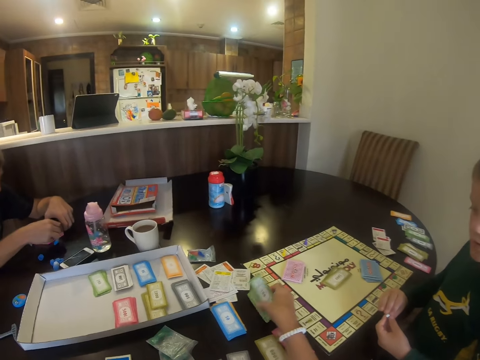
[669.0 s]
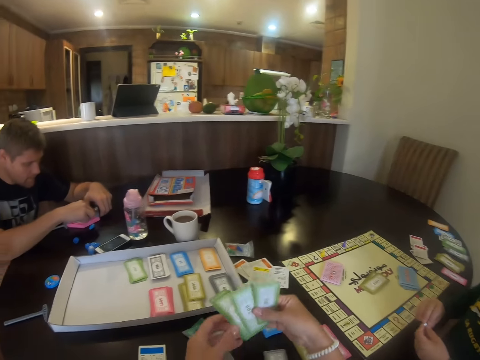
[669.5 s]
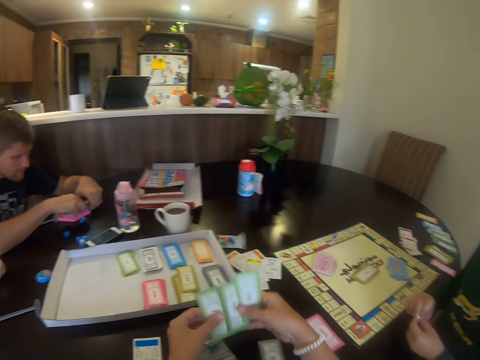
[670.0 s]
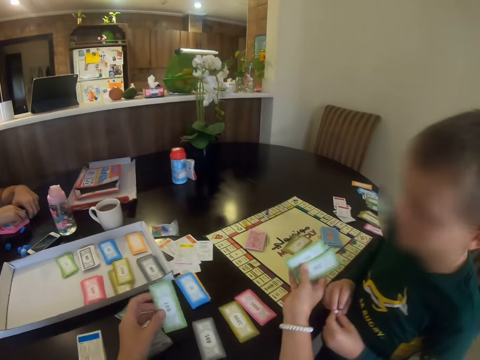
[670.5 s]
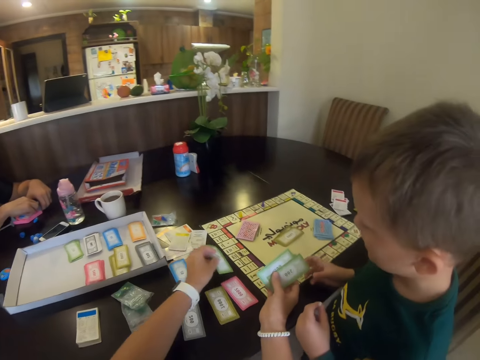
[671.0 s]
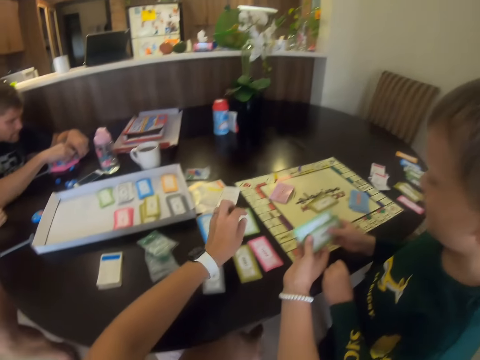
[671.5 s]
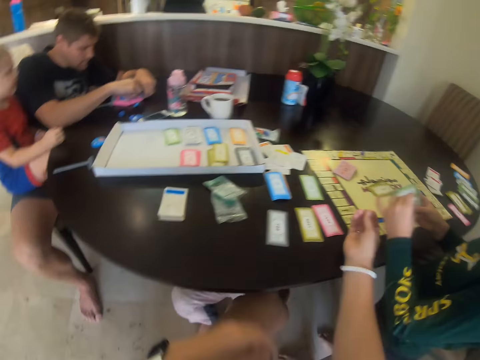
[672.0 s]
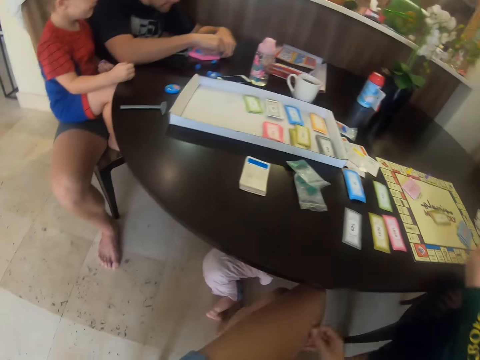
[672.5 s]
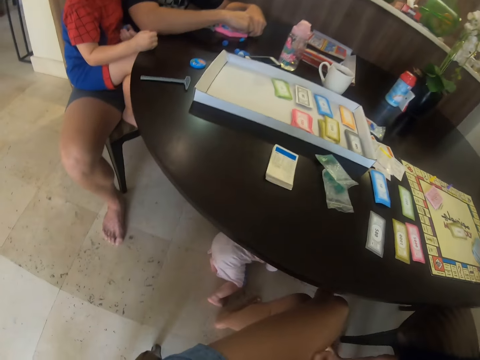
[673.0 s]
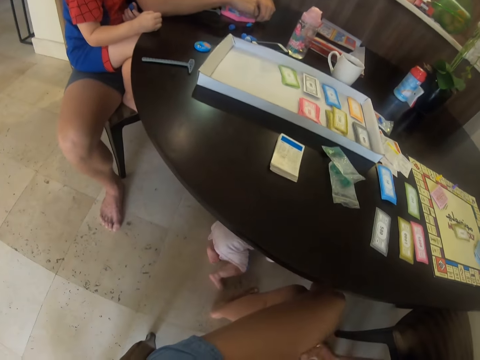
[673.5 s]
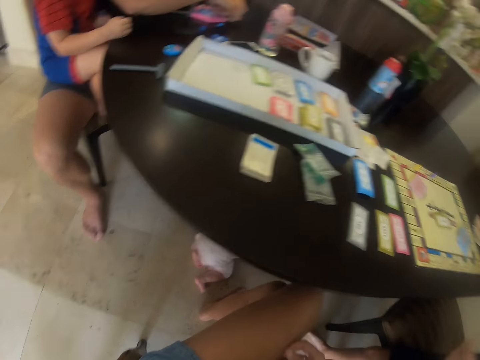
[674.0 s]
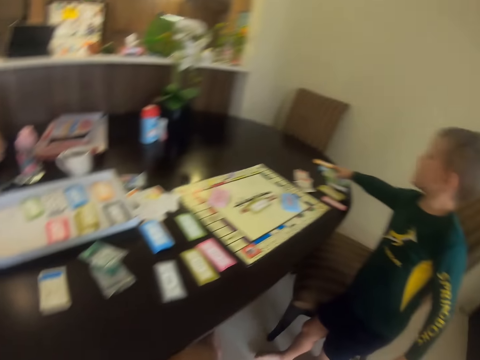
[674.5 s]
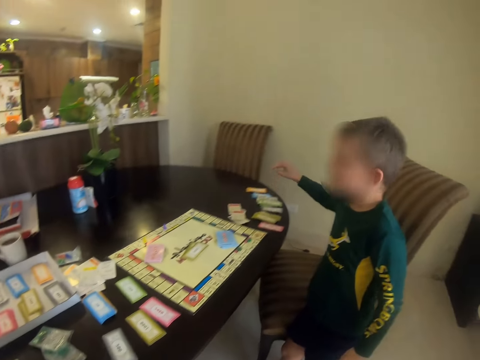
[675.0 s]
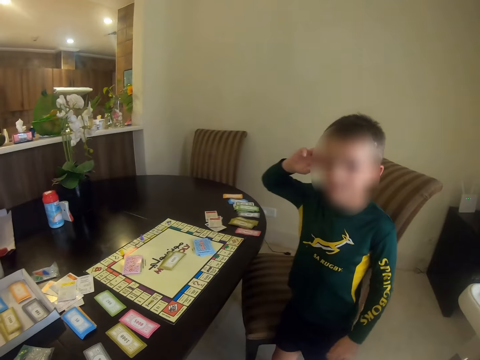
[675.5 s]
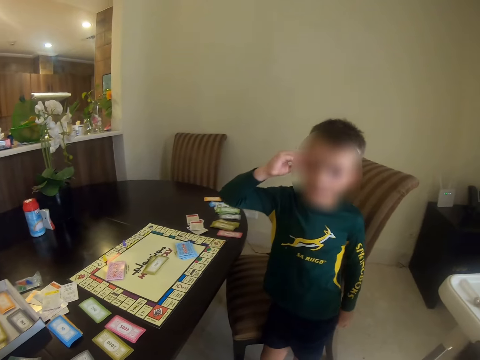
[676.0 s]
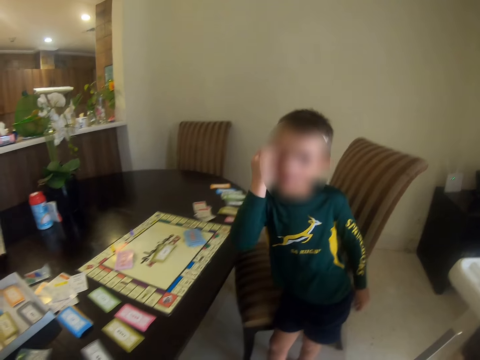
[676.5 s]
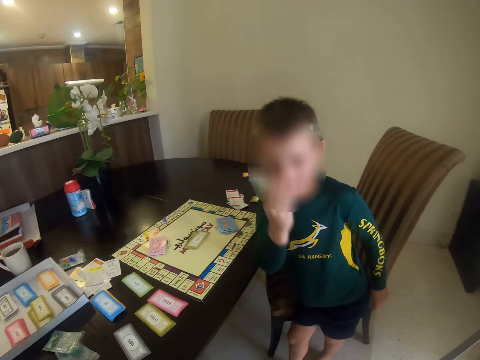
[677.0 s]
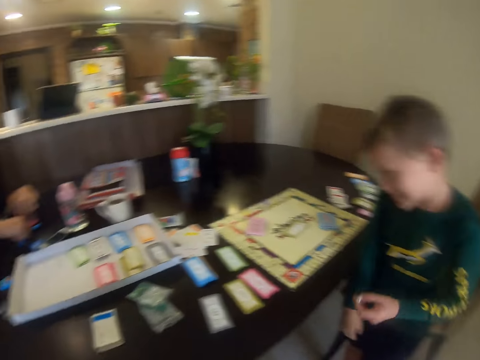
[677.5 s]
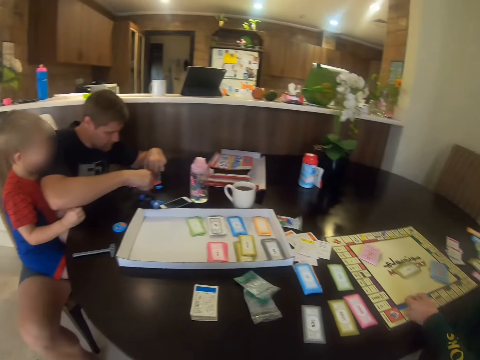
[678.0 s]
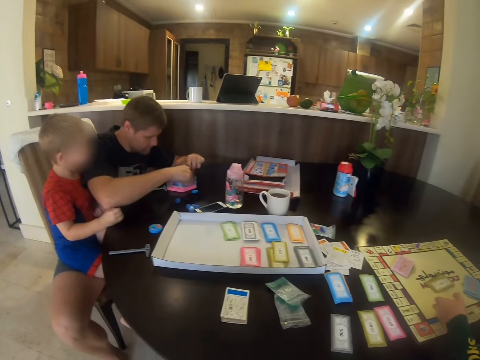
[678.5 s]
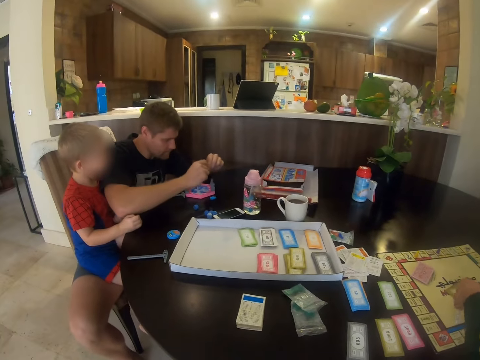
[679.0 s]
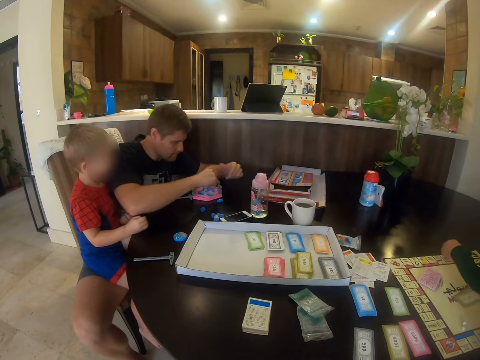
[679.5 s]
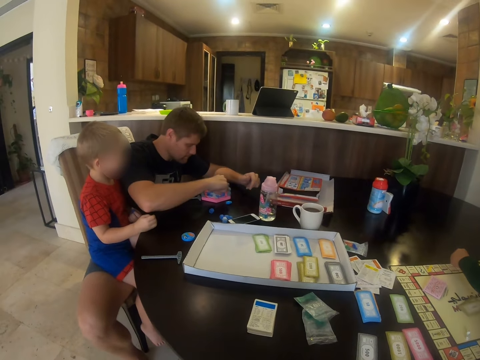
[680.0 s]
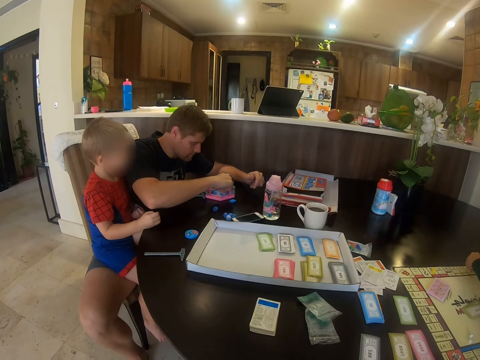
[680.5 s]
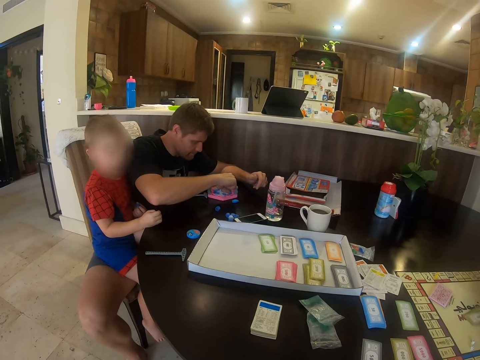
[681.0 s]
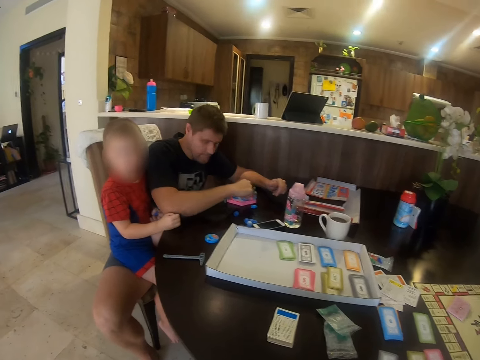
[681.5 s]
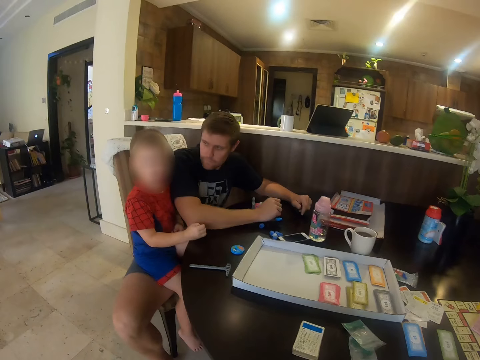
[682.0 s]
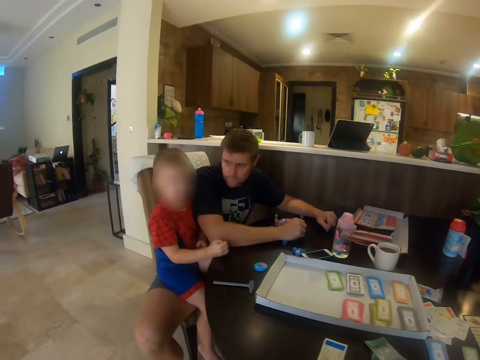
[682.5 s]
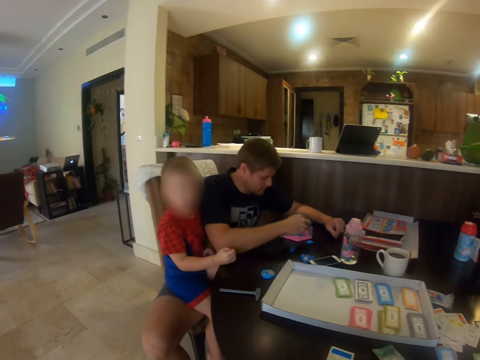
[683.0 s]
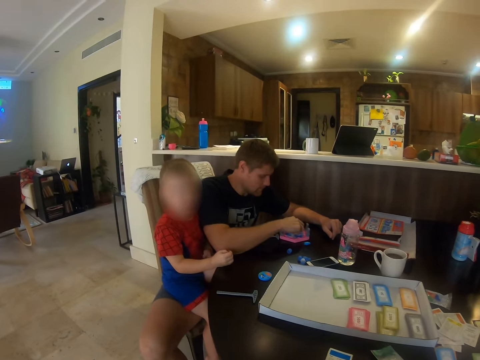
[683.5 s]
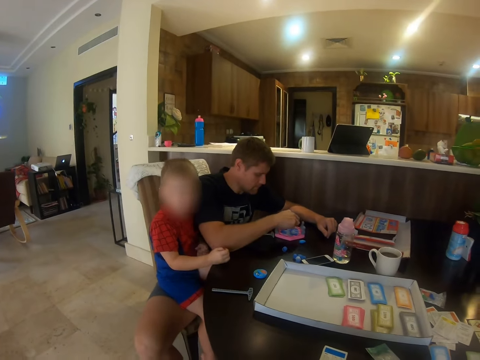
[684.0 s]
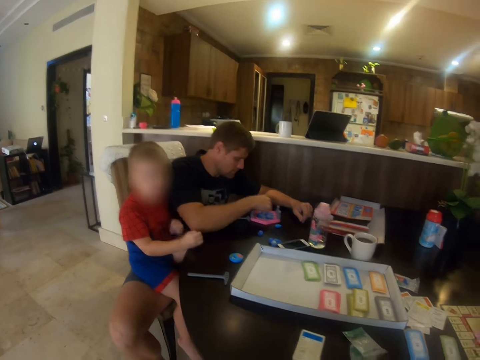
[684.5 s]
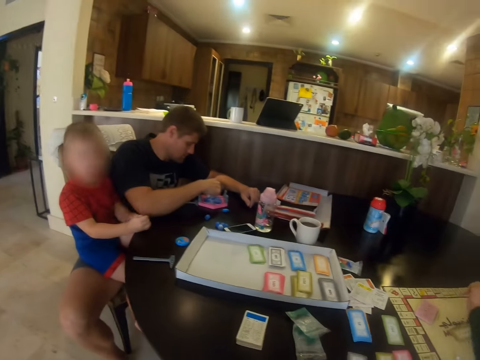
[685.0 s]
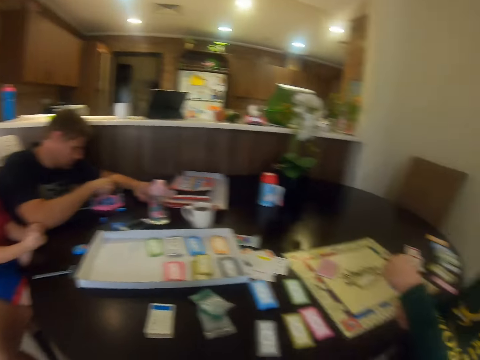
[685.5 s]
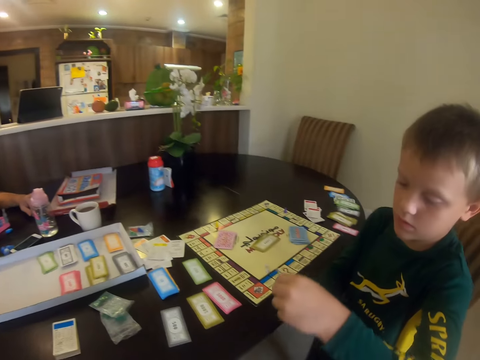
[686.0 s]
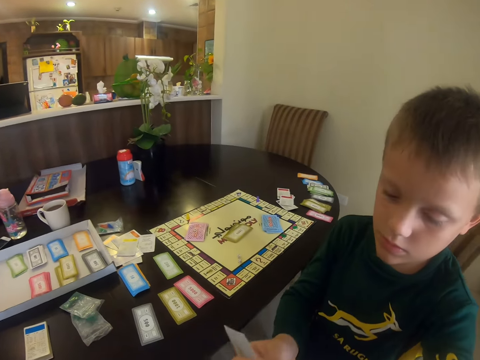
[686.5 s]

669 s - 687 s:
The camera wearer picks the cards. They give the cards to a child, and put the card on the table. The child puts the card on the table. The child puts something on the chart. A man fixes something. The child moves the meeple in the board. The camera wearer converses with the child. Another child hits the table.

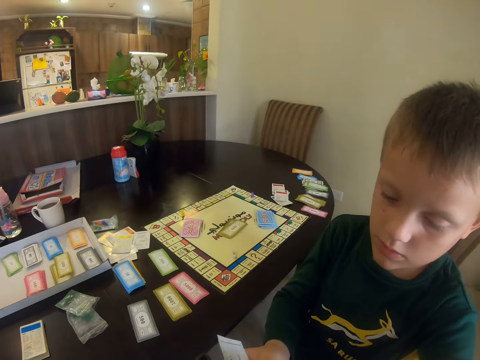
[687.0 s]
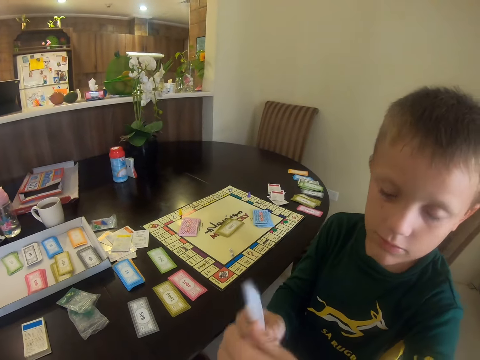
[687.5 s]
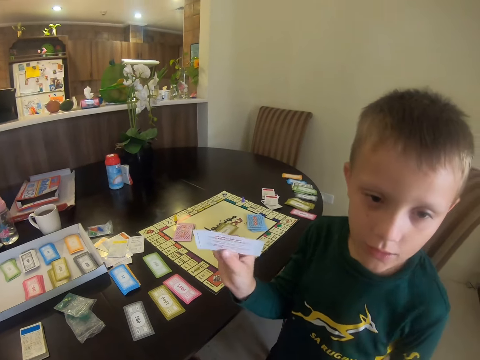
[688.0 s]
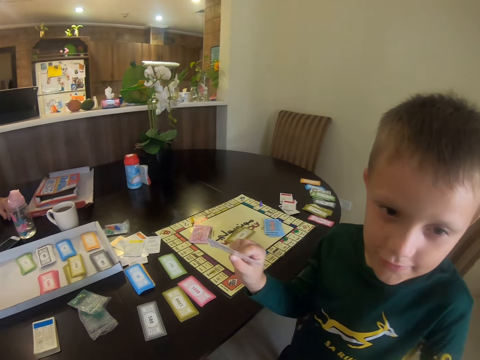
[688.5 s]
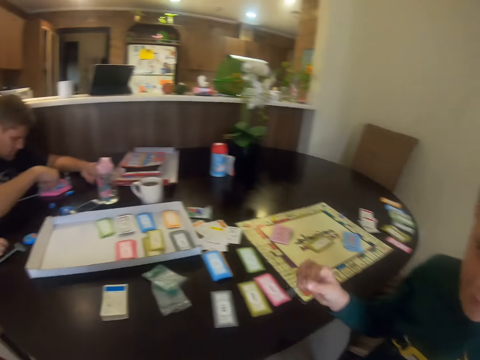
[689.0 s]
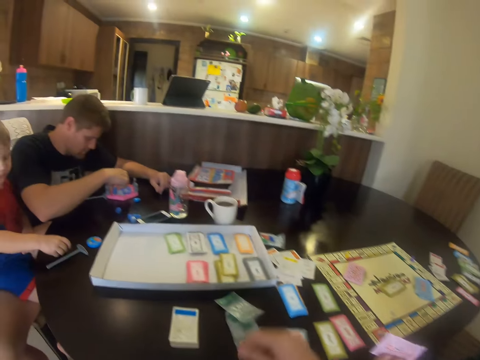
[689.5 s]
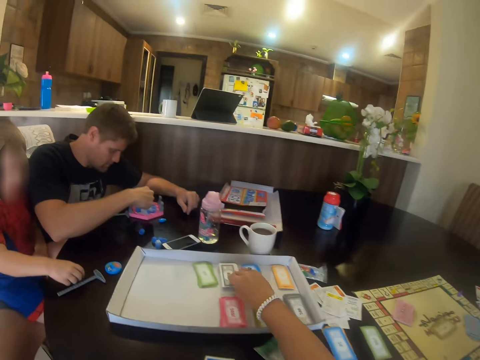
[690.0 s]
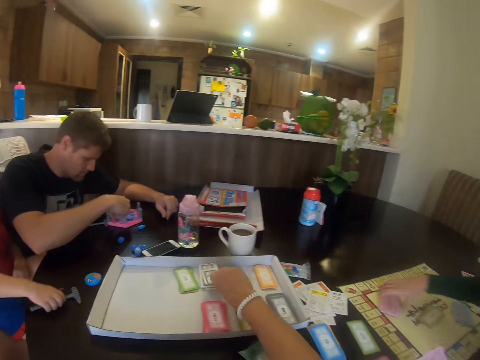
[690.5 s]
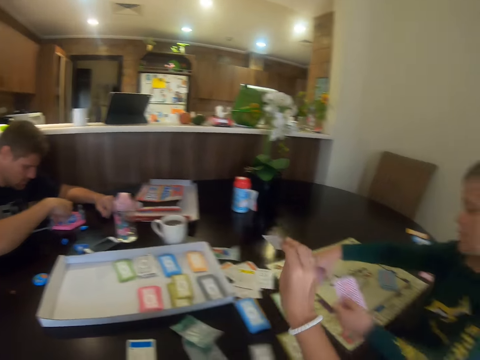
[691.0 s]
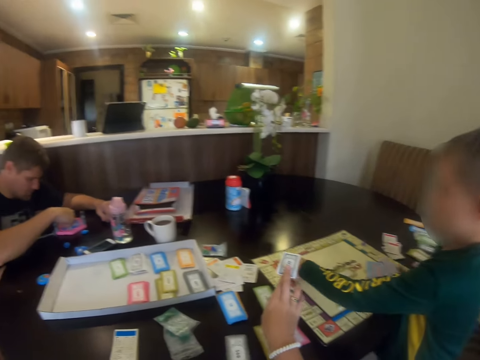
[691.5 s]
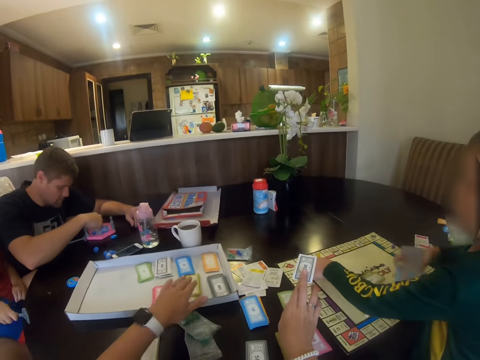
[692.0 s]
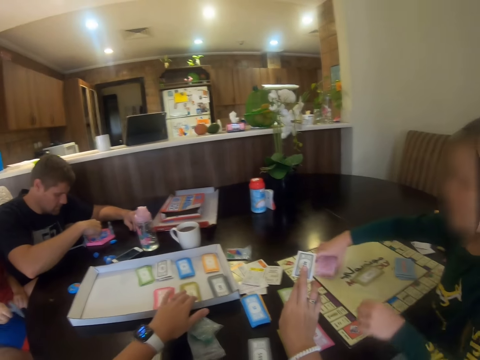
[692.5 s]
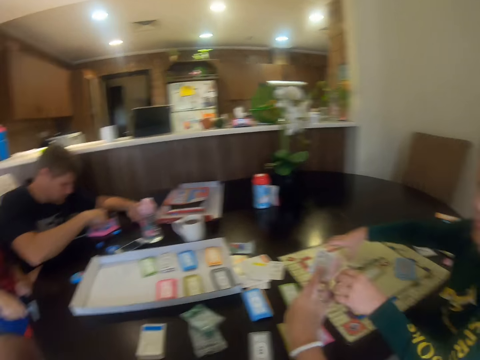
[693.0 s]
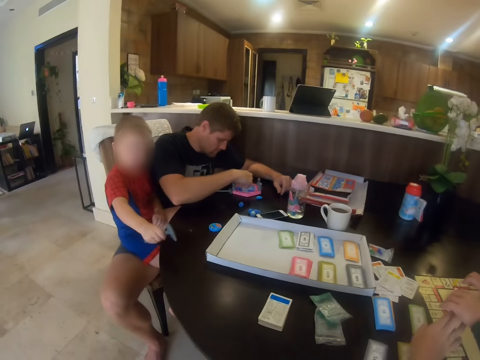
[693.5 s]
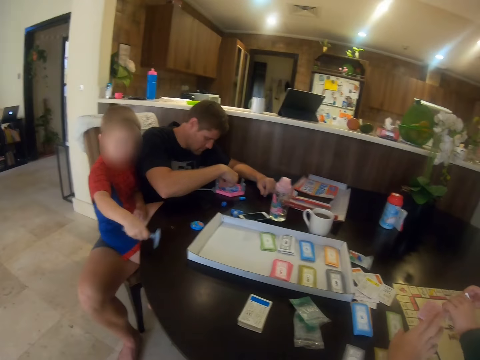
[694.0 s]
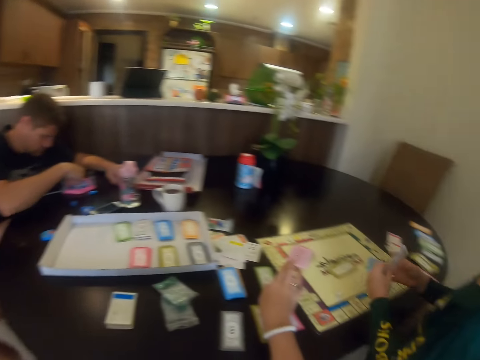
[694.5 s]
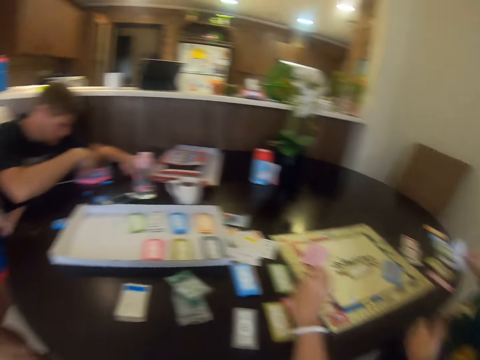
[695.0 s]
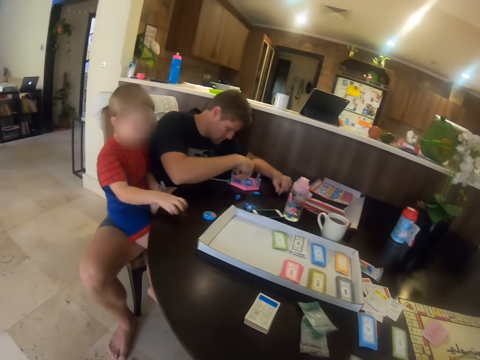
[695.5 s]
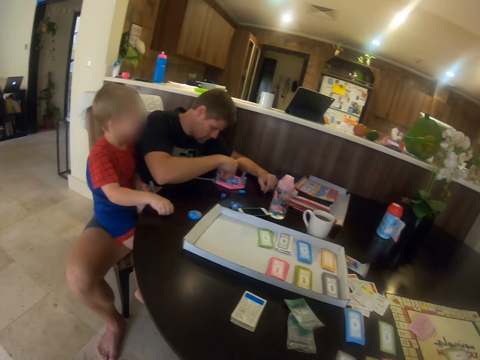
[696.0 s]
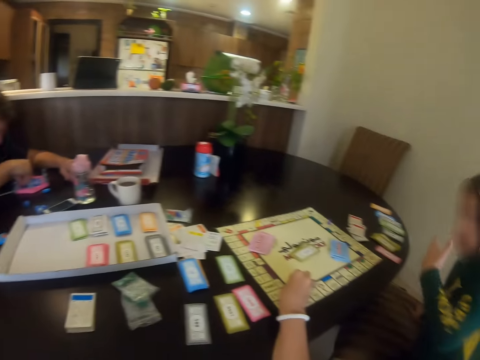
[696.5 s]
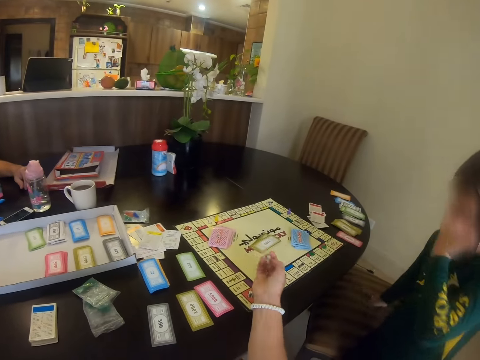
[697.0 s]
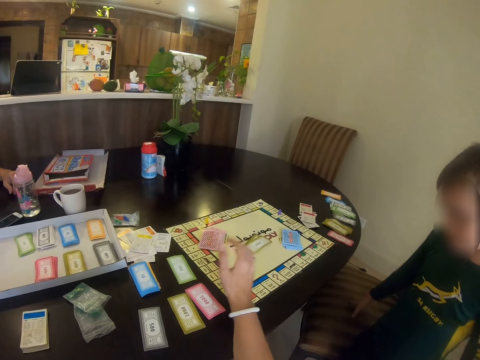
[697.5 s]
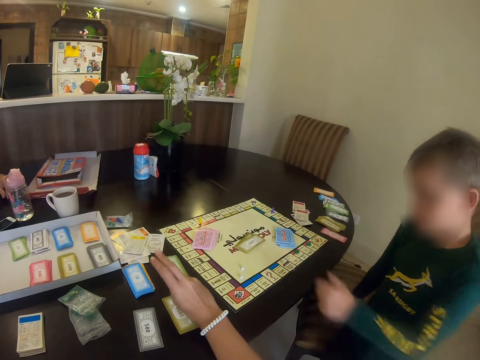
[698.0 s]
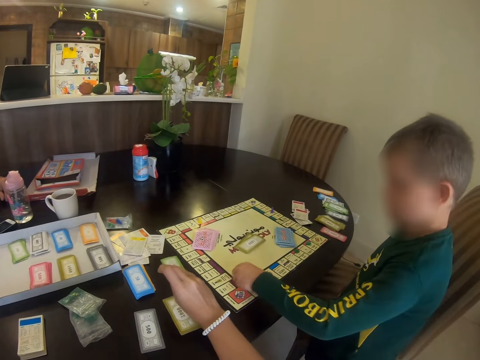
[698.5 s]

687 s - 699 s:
The child holds a card. The child shows the card to the camera wearer. Another child picks up a hammer. The camera wearer picks a card. The first child picks the cards, and puts the card on the chart. The camera wearer hands the card to the first child. The first child takes a card from the camera wearer. The other child hits the table. The camera wearer picks up something, and throws something on the chart. They place the meeple in the board.
